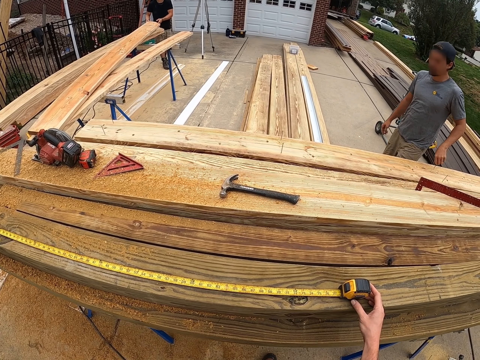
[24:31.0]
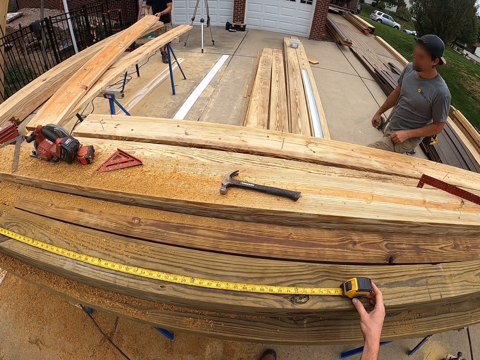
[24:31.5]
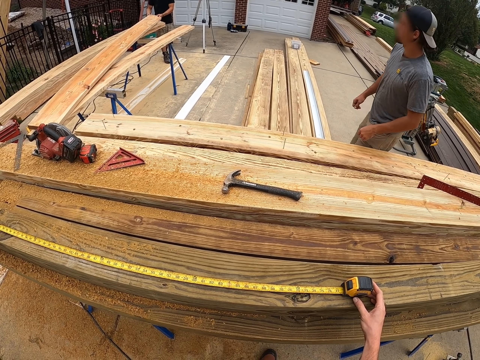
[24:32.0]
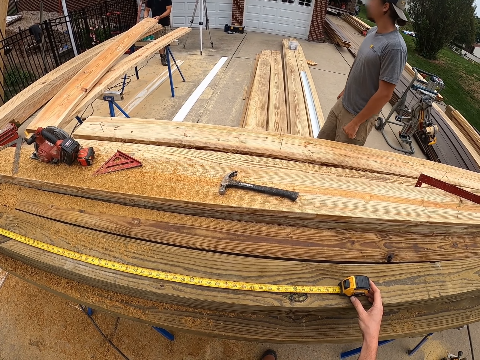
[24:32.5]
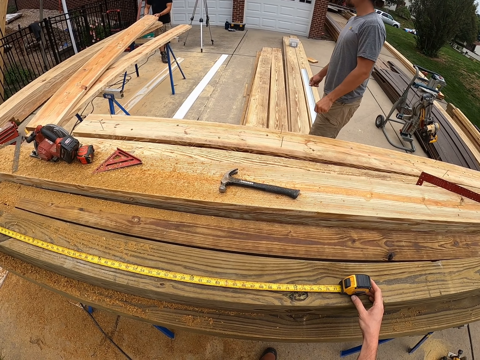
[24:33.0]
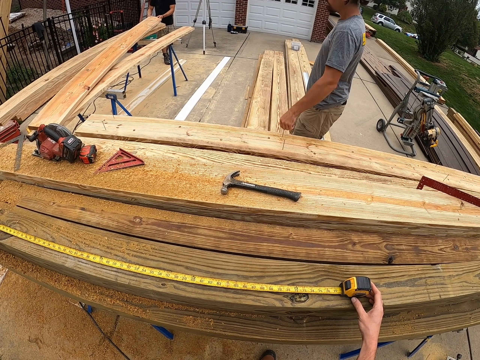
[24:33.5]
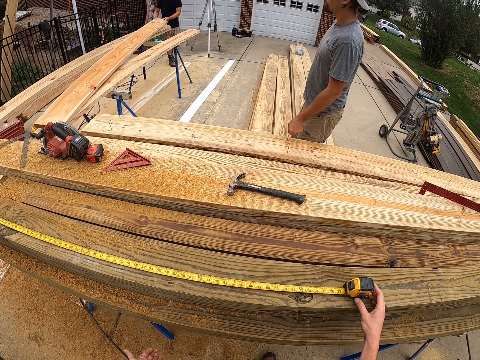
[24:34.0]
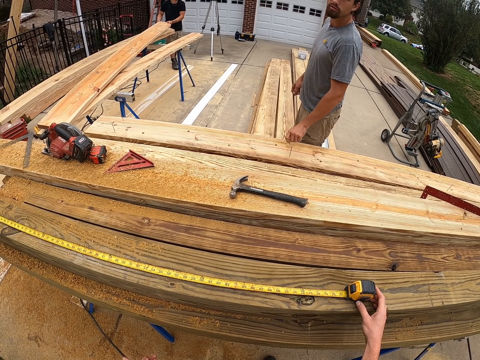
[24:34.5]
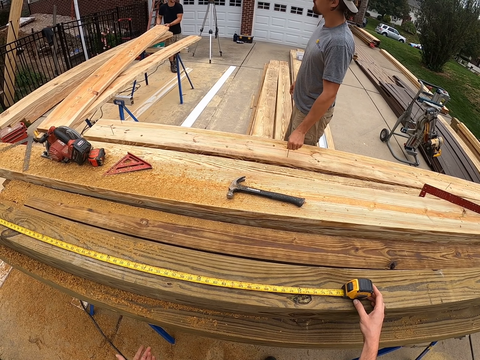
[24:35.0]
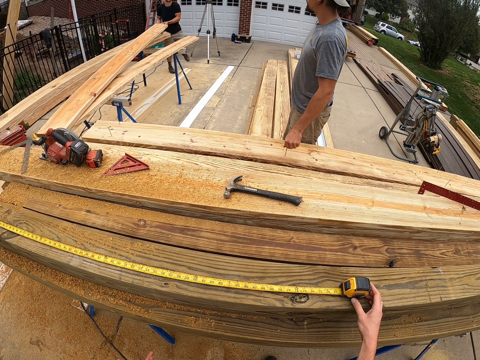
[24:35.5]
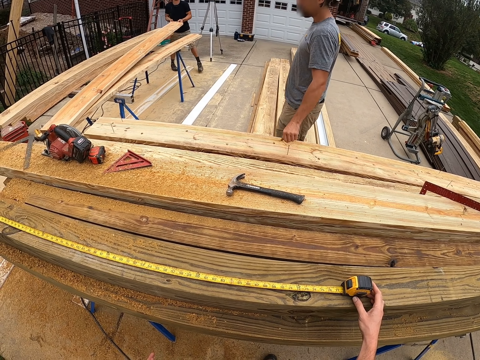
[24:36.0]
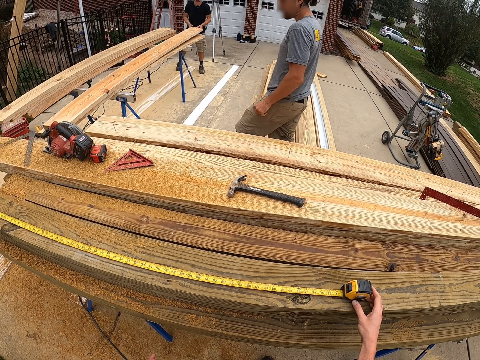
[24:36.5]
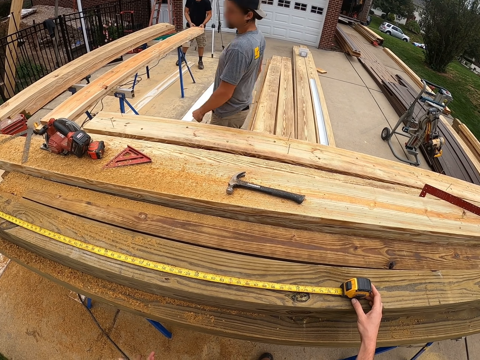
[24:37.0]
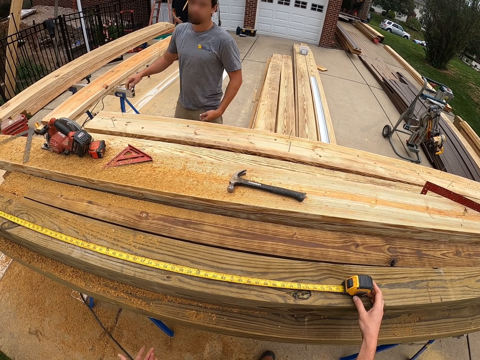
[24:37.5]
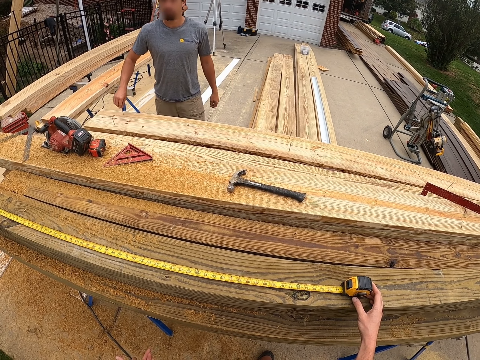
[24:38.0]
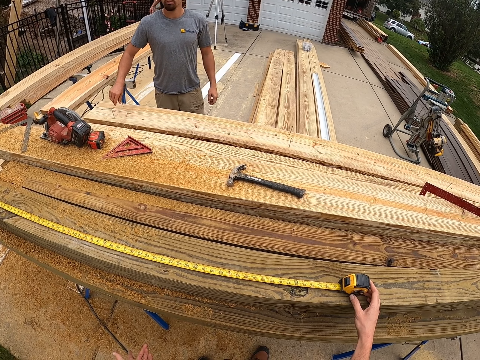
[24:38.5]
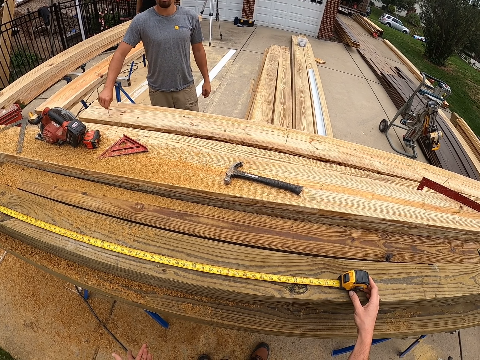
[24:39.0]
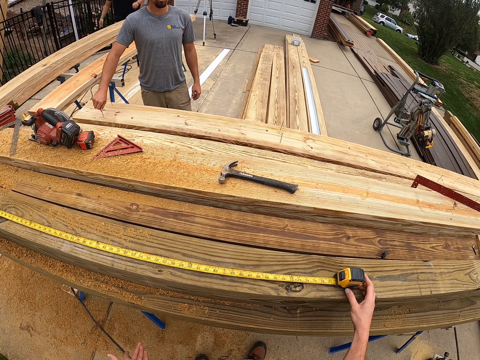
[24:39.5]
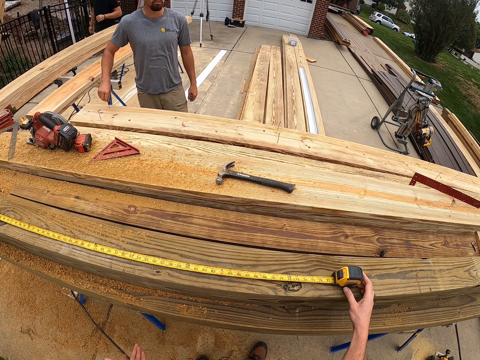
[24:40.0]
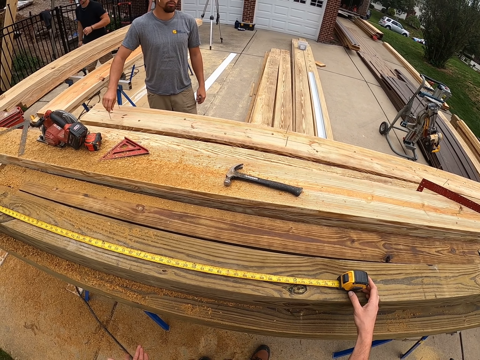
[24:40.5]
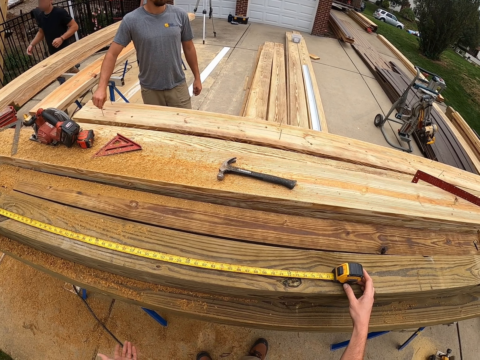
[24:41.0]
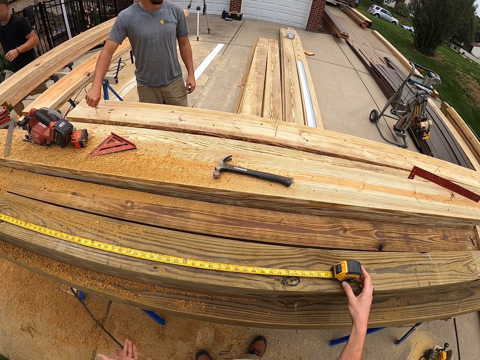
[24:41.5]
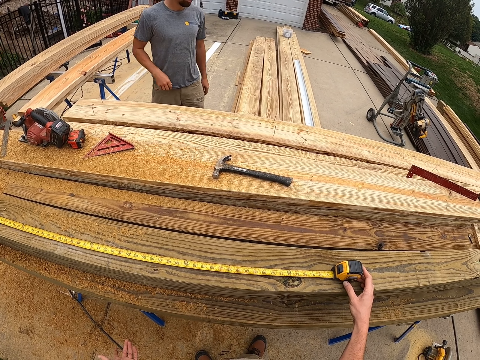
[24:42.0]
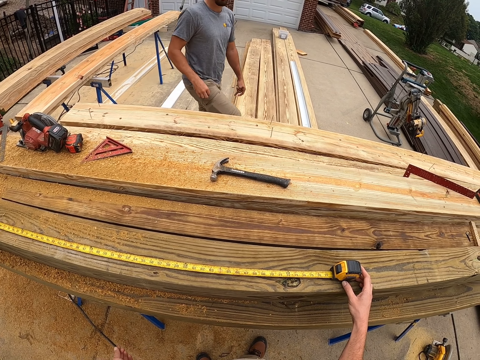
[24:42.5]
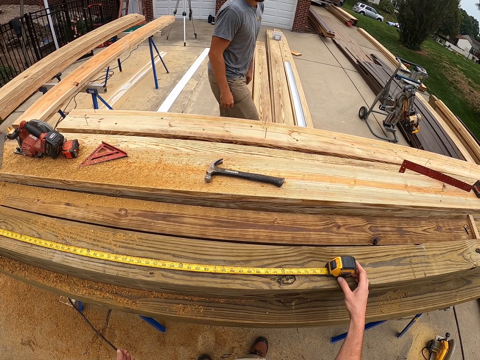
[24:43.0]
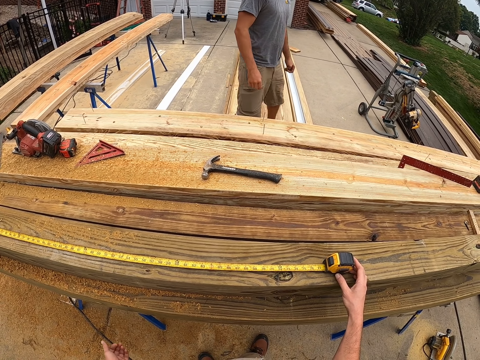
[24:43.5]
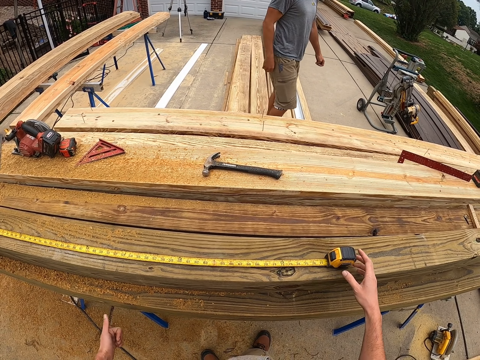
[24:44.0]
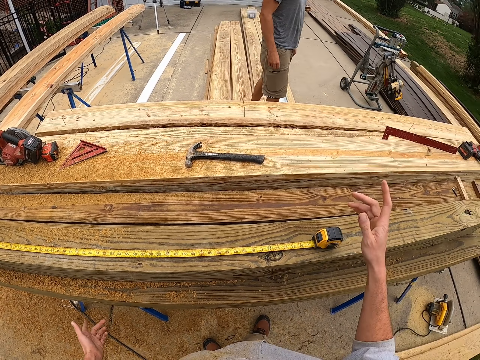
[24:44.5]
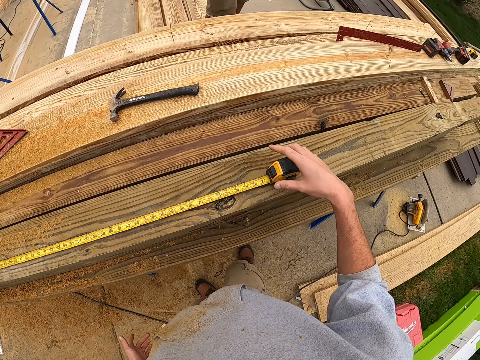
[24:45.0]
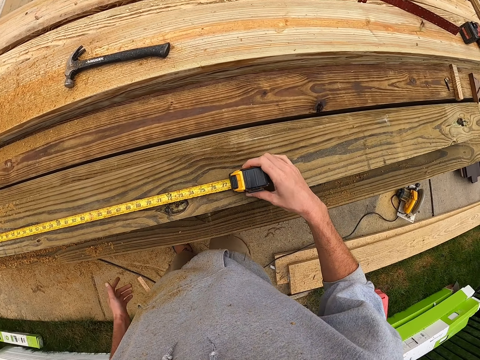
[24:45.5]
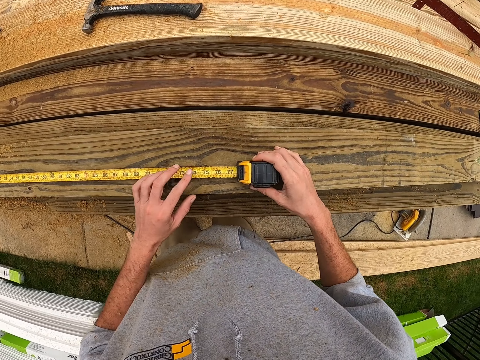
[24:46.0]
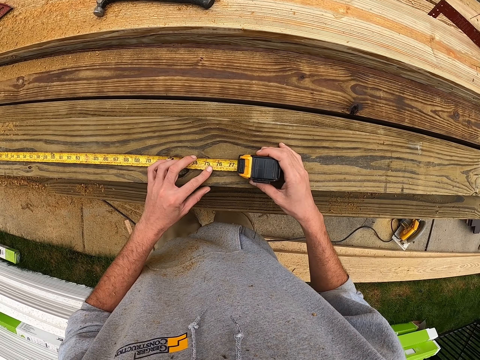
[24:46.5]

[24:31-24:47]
The camera wearer holds the tape measure with his right hand.

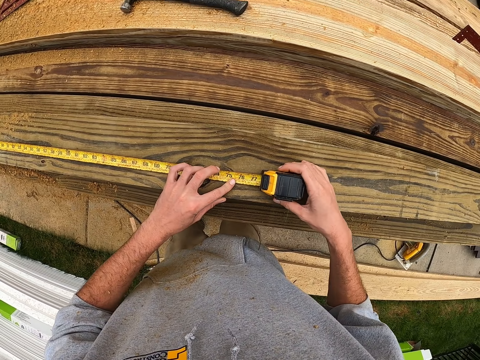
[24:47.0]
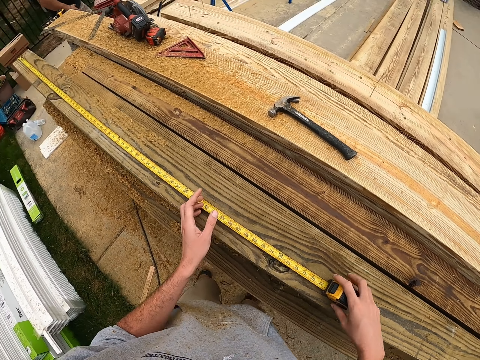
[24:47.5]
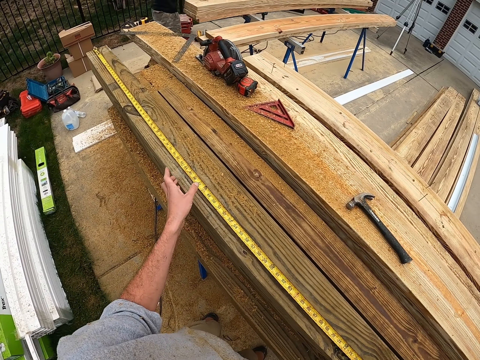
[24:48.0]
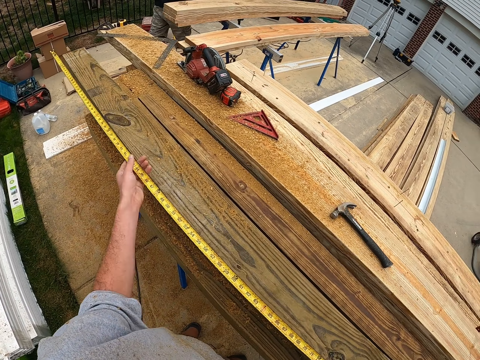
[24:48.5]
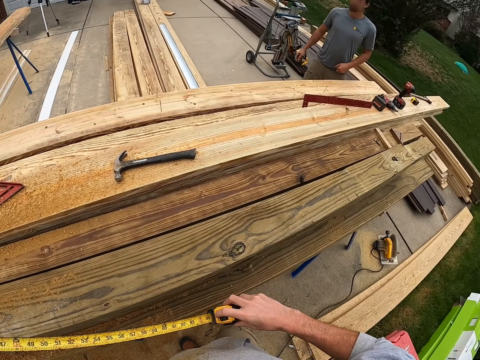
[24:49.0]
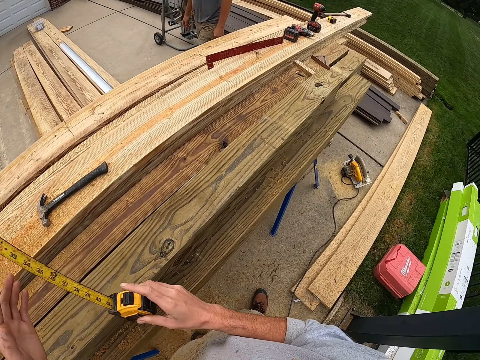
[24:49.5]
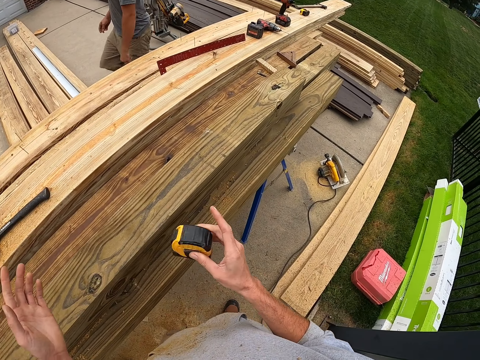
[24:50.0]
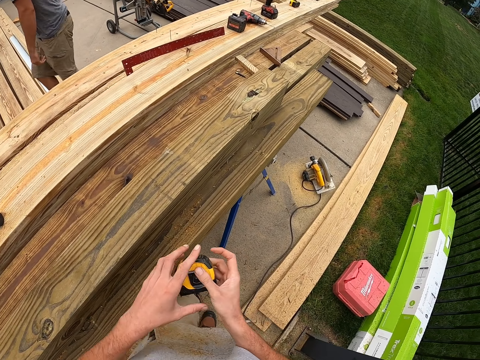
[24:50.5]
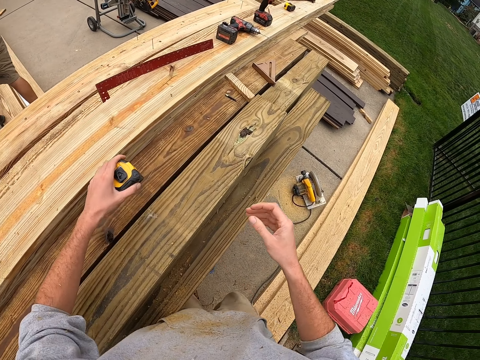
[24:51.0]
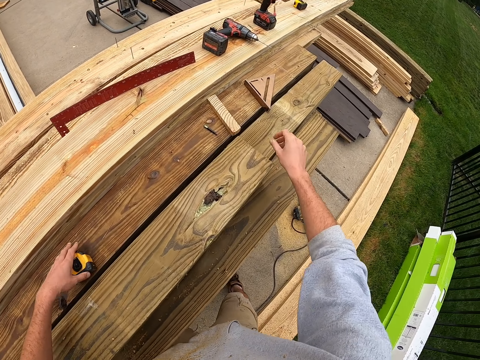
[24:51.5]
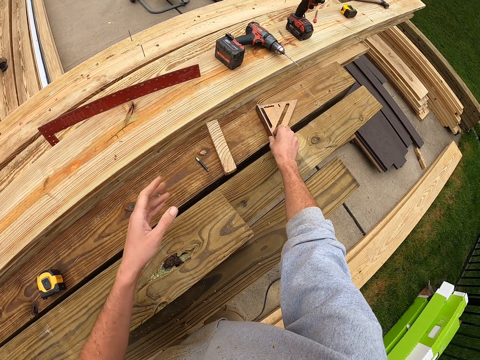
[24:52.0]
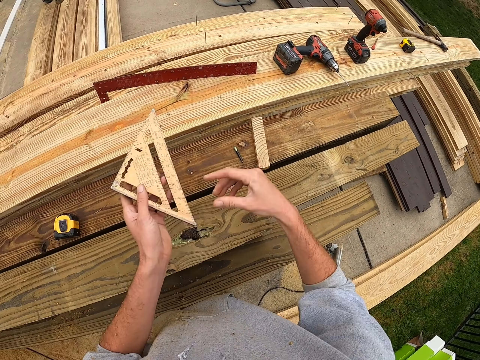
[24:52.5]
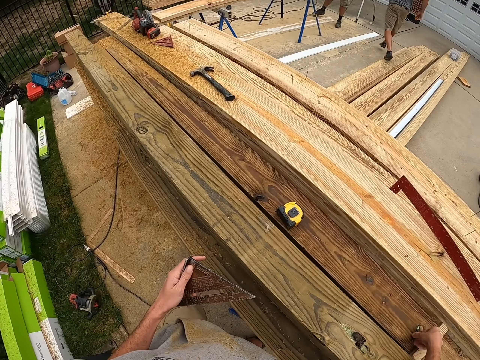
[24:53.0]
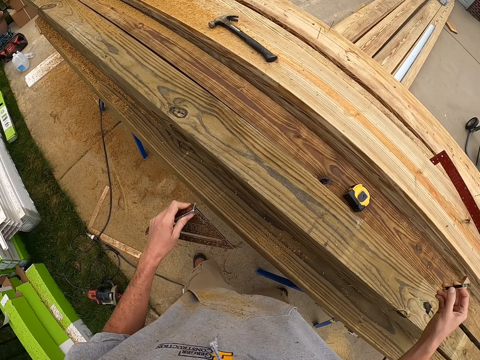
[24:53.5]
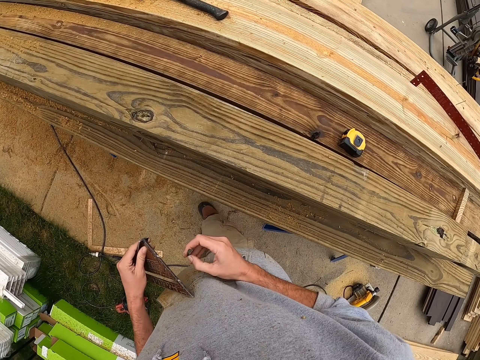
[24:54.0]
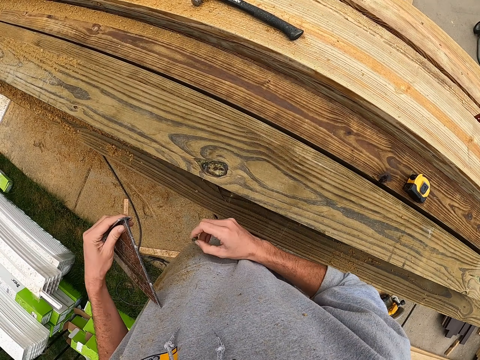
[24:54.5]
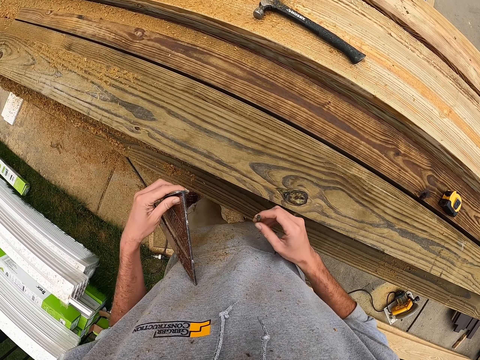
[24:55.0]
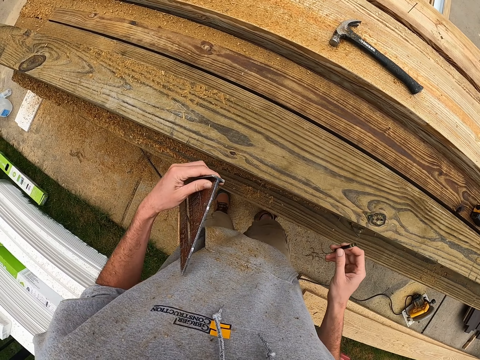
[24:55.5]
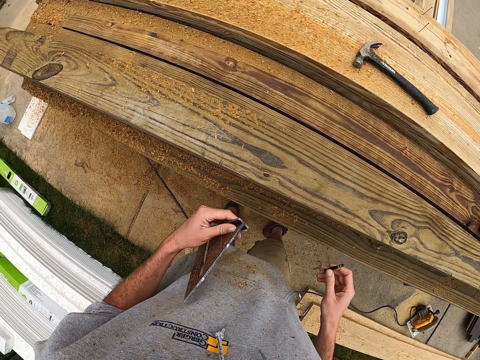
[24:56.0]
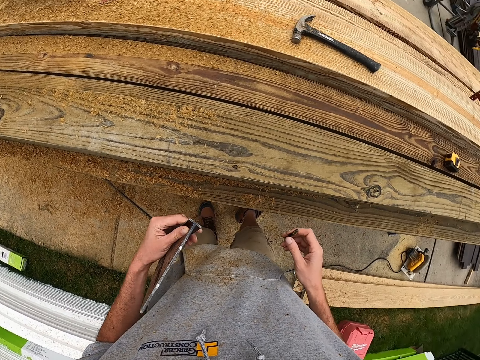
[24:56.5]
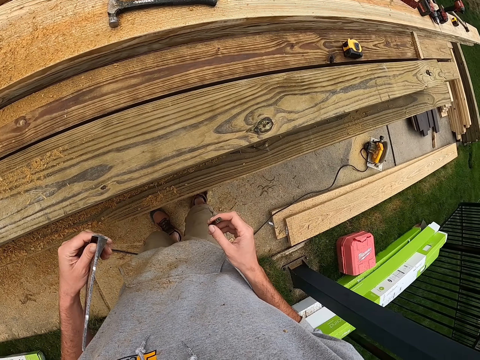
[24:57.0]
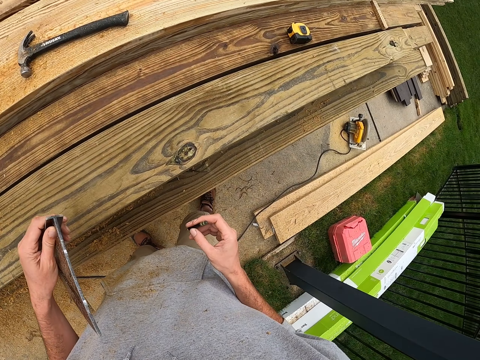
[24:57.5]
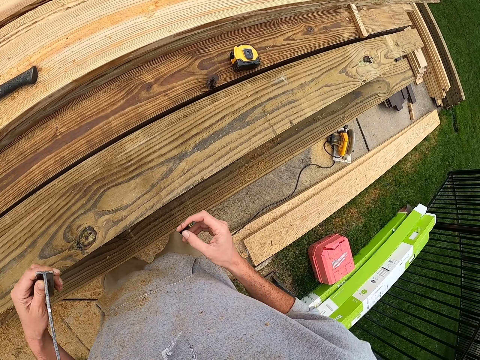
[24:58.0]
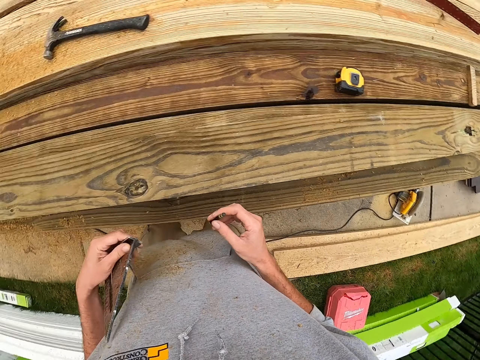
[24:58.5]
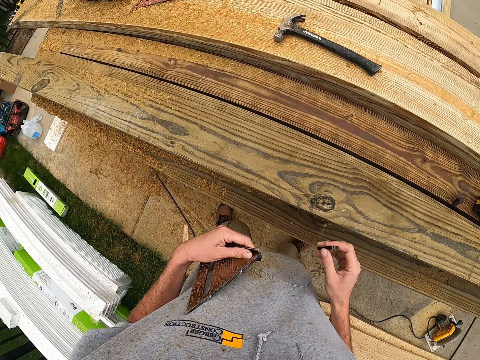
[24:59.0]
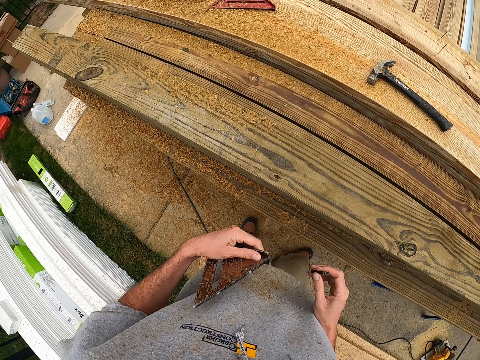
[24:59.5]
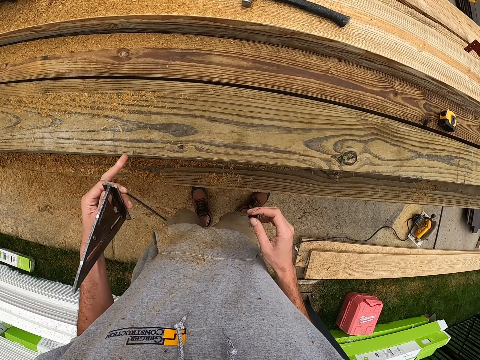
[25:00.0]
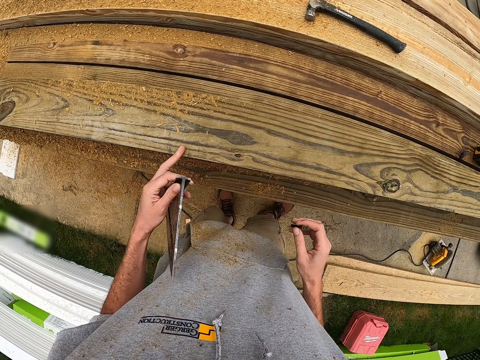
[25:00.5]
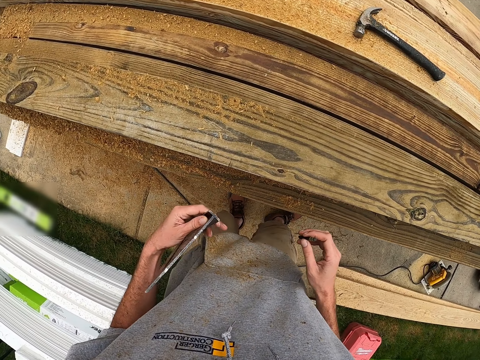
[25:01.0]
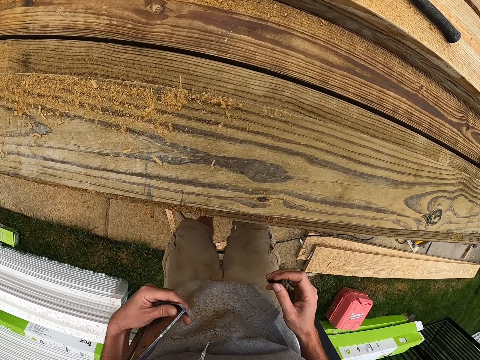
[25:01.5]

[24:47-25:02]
The camera wearer puts down the tape measure on his left hand. He picks up an aluminum alloy triangular ruler with his right hand. He holds a pencil on his right hand.
